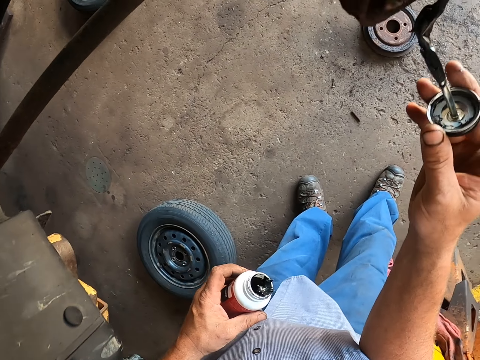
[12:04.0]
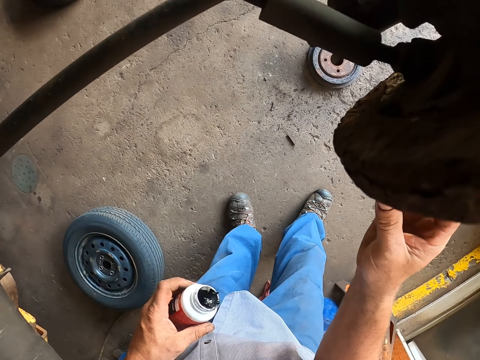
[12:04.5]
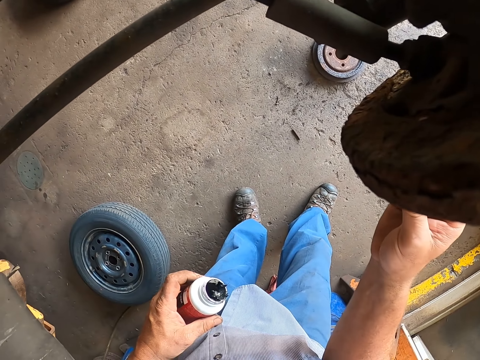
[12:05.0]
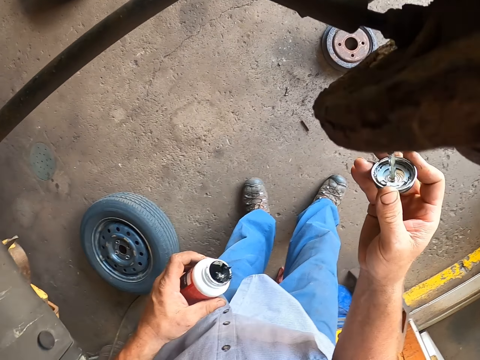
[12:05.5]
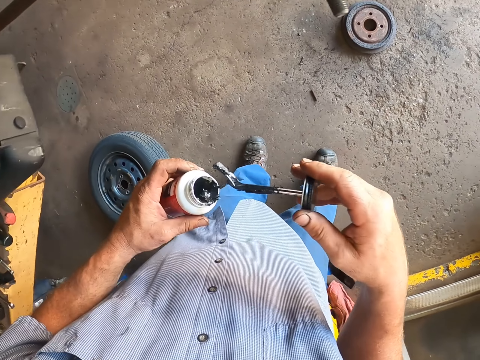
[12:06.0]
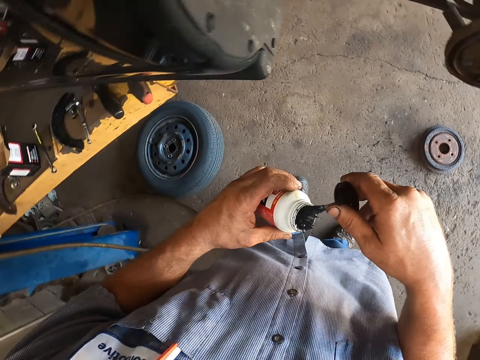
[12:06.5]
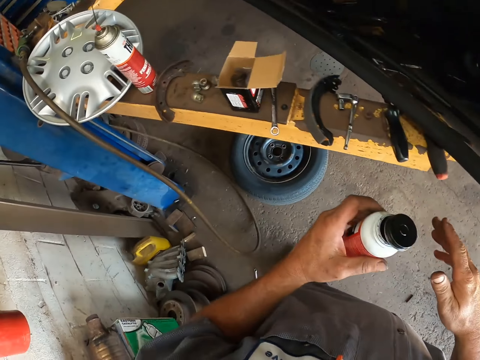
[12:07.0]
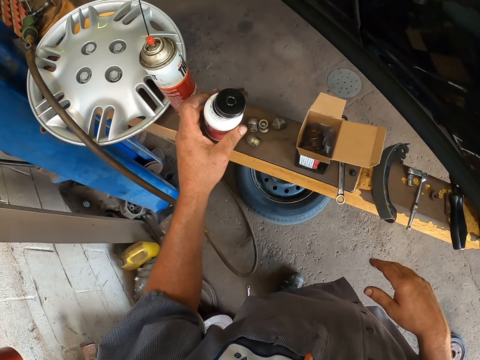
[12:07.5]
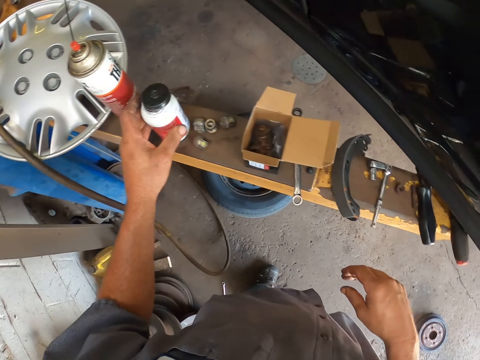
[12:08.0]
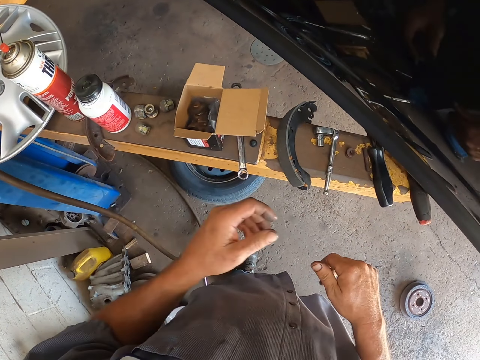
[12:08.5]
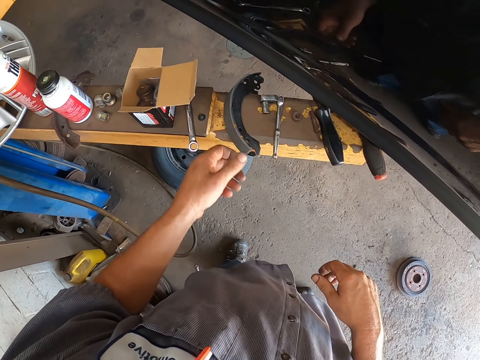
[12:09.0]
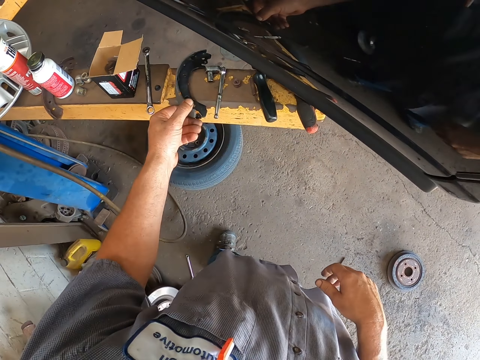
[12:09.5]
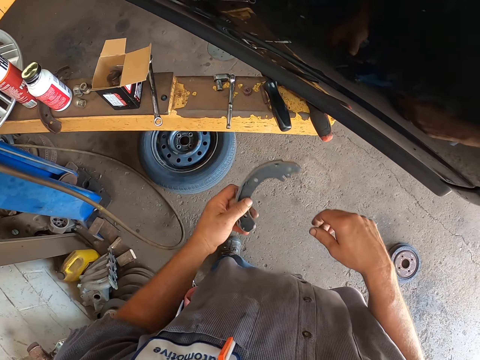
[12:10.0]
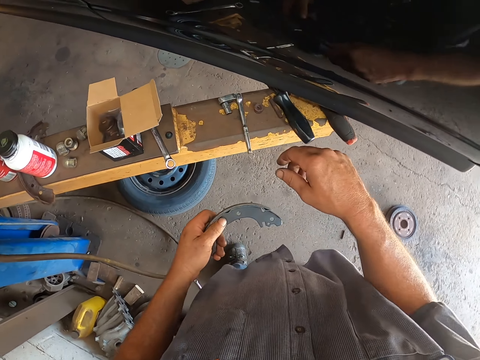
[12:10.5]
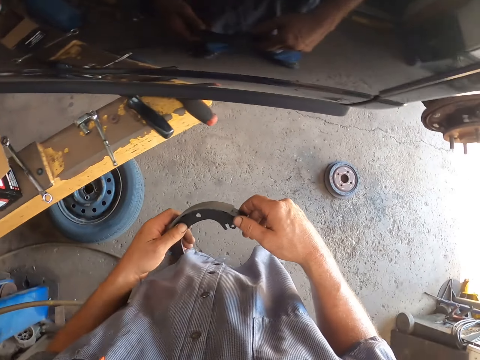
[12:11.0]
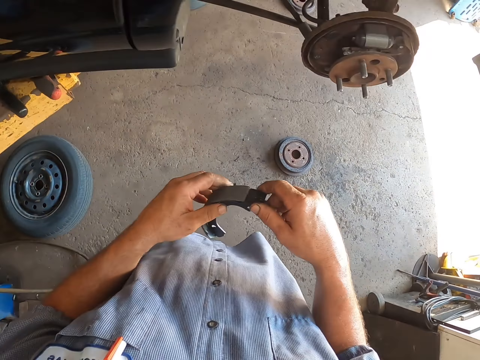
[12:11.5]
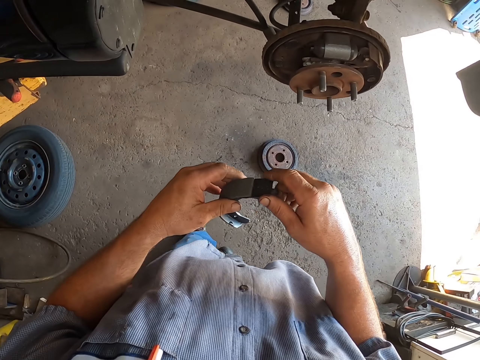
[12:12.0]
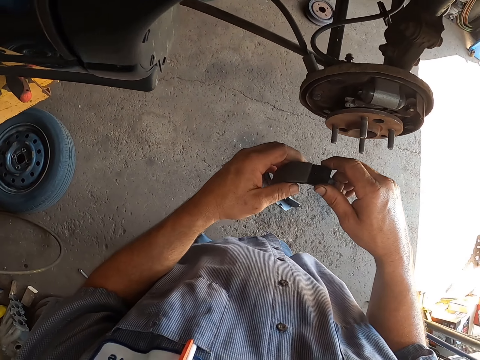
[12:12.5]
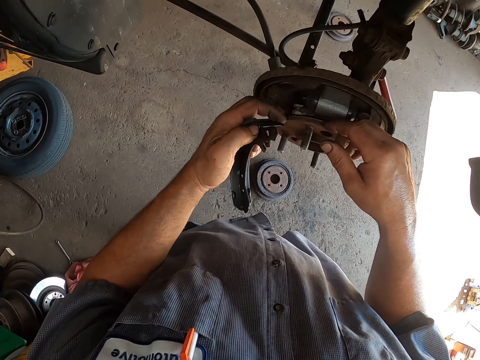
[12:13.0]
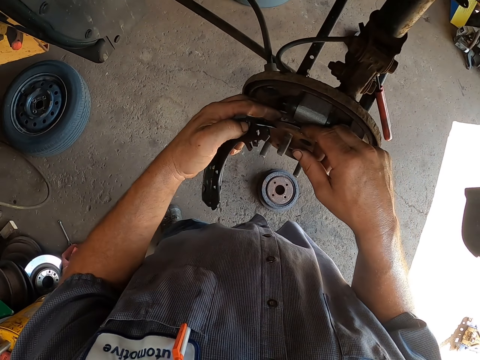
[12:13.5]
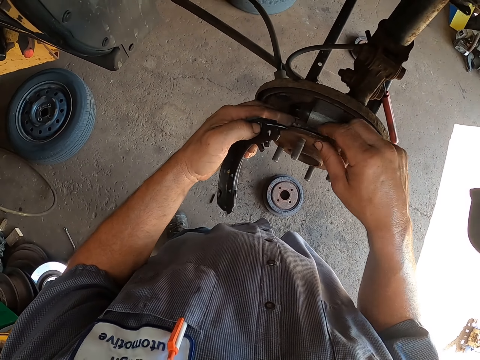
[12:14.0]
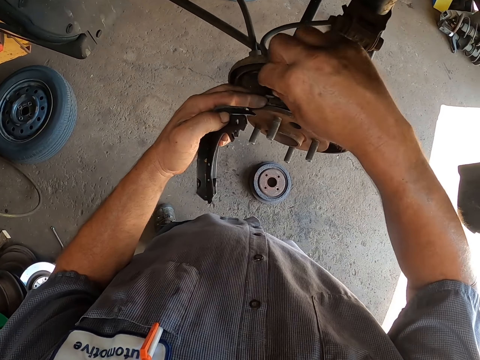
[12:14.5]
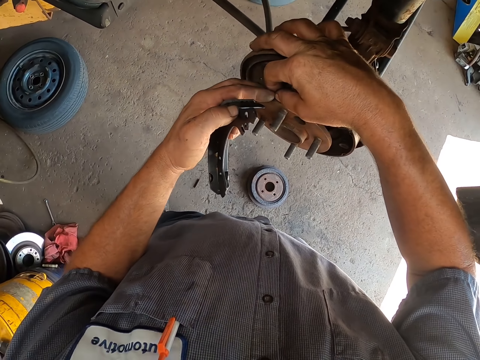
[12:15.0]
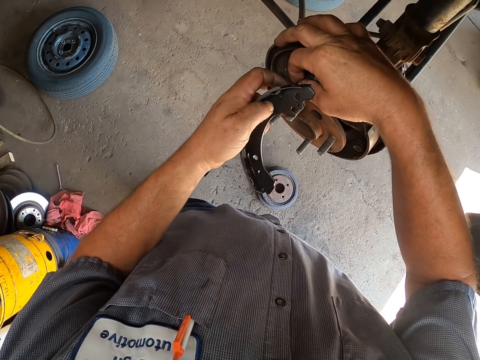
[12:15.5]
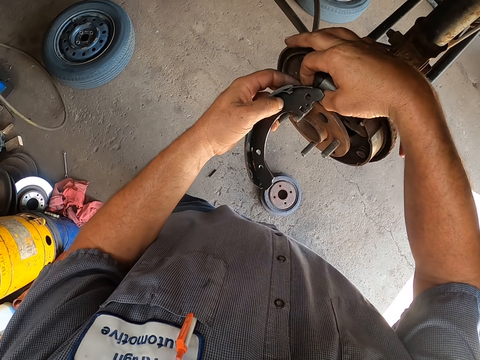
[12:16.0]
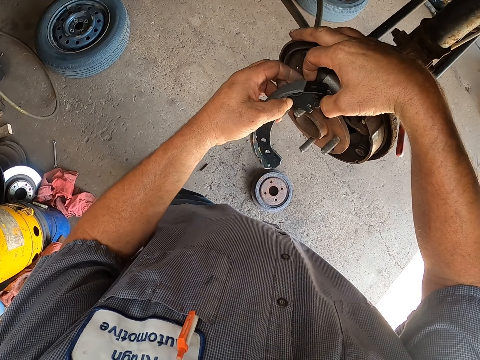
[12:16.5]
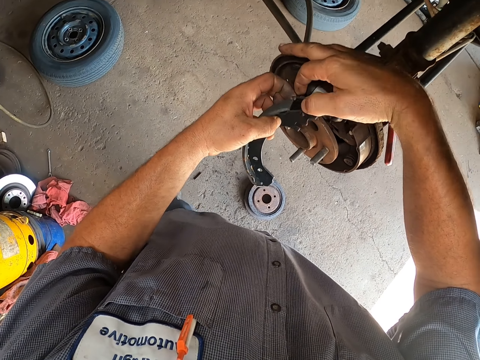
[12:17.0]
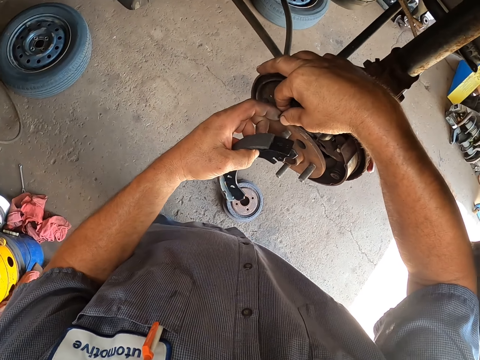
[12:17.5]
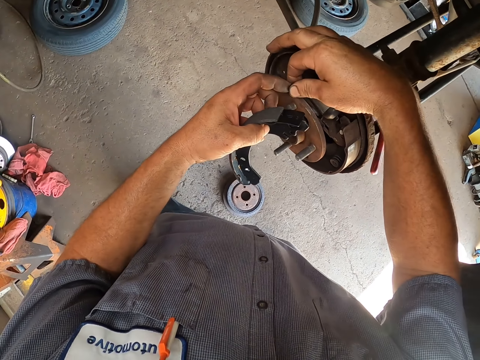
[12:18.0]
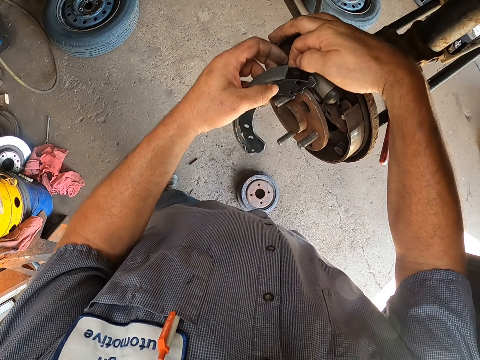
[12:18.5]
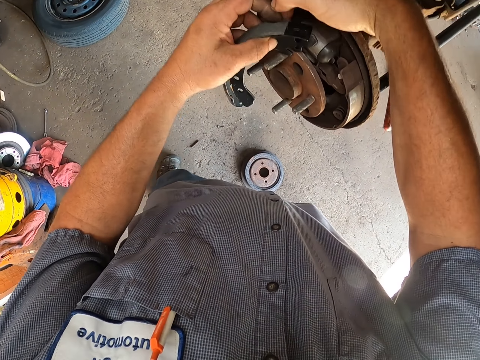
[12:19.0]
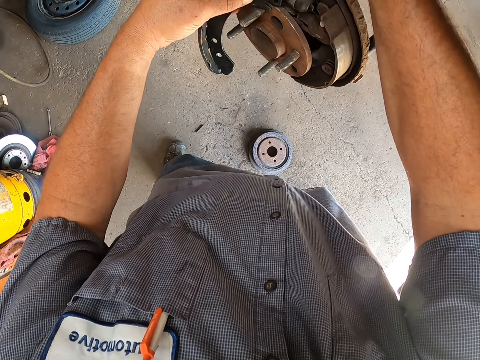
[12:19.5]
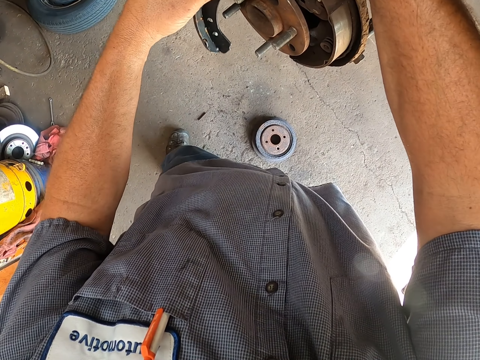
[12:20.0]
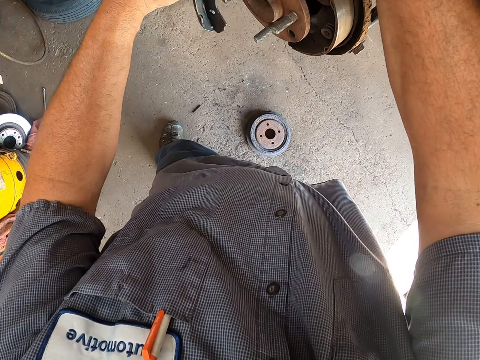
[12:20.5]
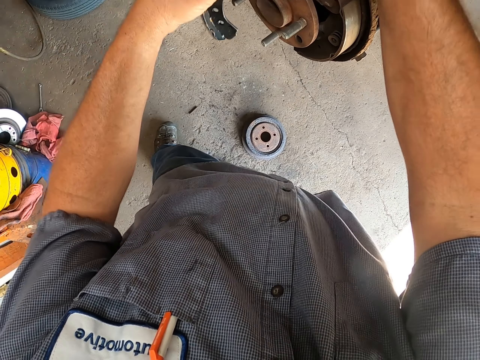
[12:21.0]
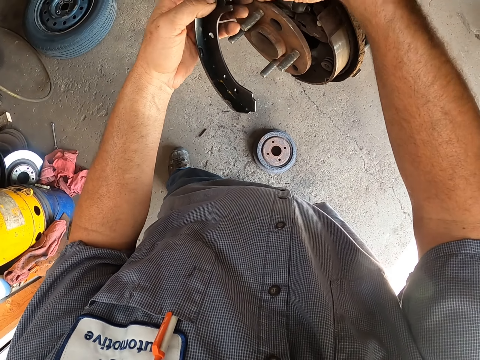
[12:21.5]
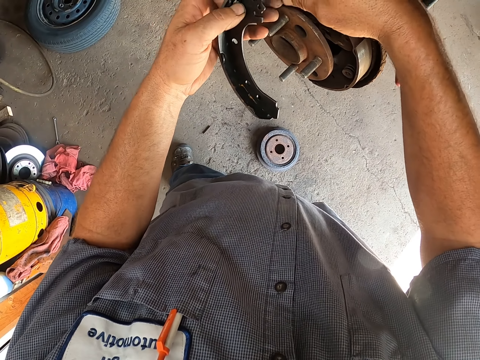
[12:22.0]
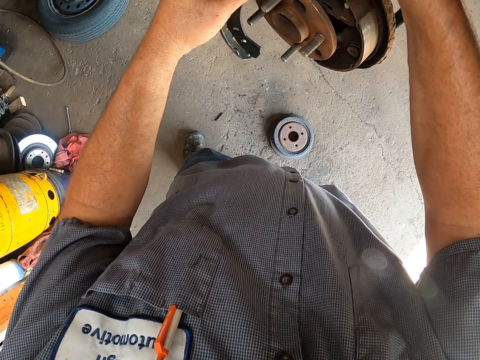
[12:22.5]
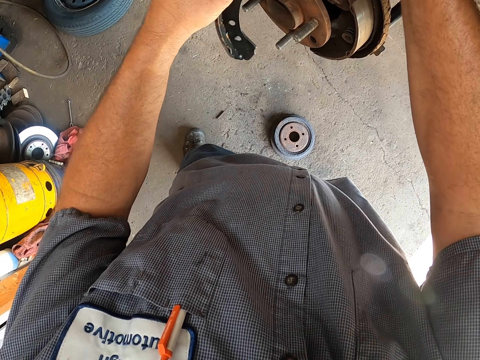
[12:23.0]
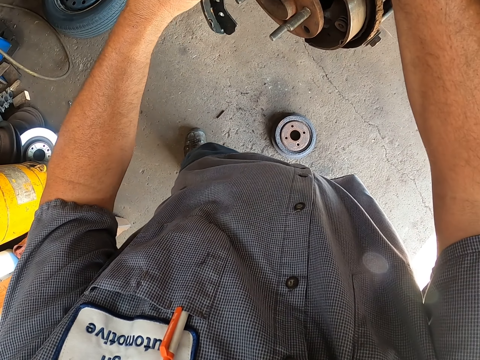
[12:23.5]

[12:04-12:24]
The camera wearer dips the brush in the can. They put the can on the metal surface, pick a wheel bearing from the metal surface, walk around, touch the hub of the car, and fix the wheel bearing to the hub of the car.

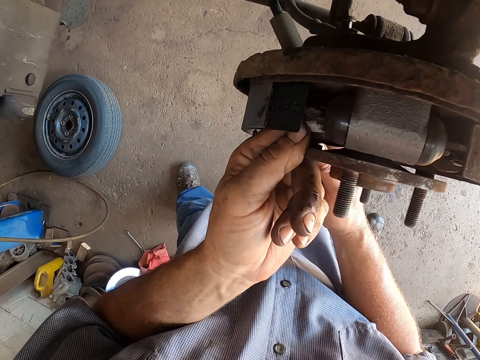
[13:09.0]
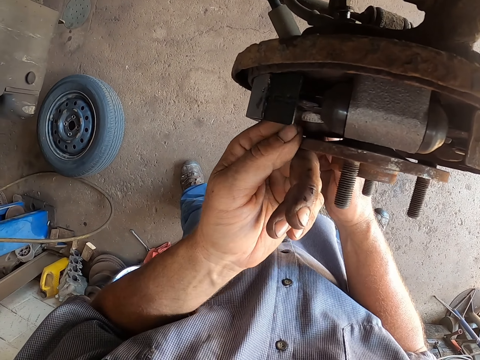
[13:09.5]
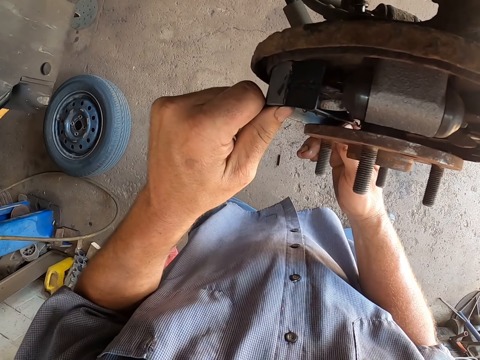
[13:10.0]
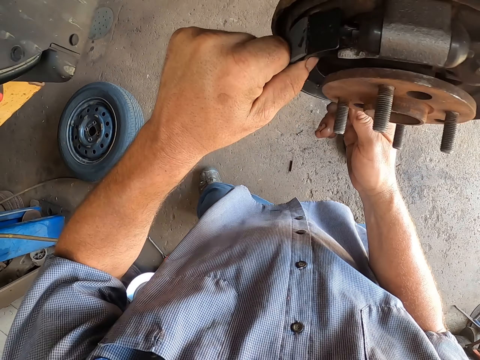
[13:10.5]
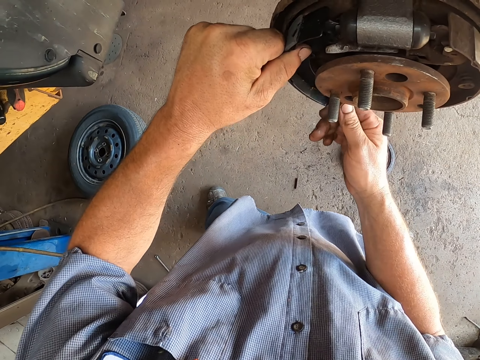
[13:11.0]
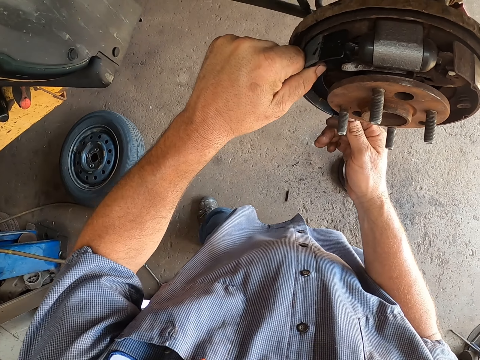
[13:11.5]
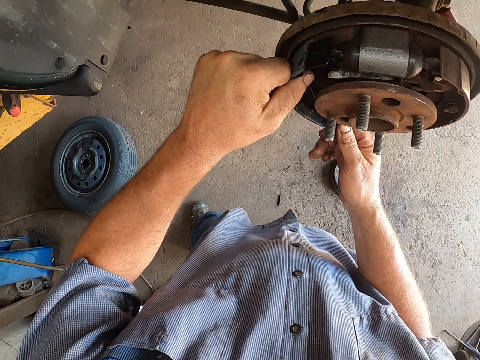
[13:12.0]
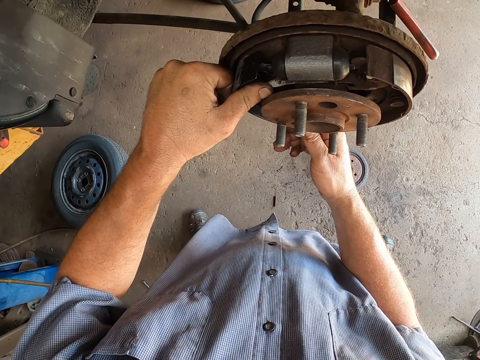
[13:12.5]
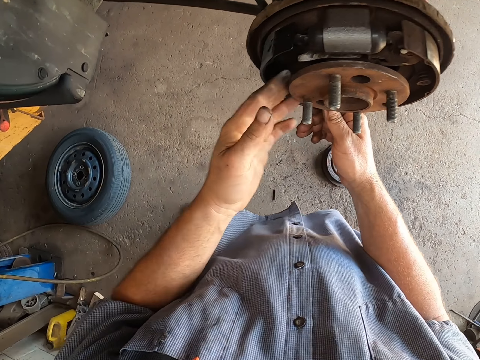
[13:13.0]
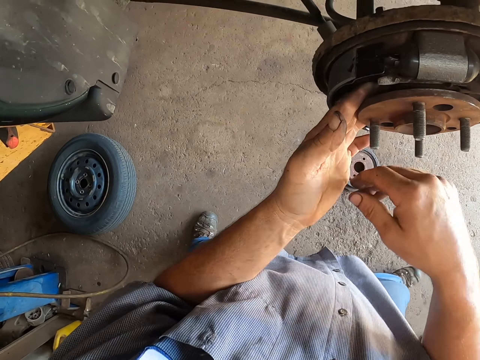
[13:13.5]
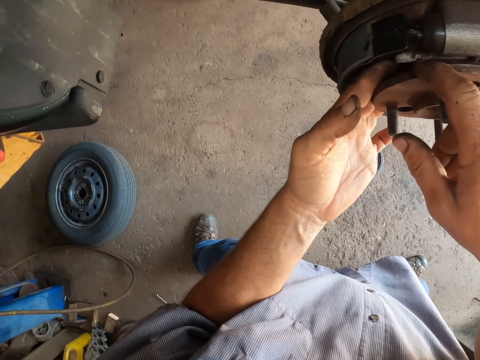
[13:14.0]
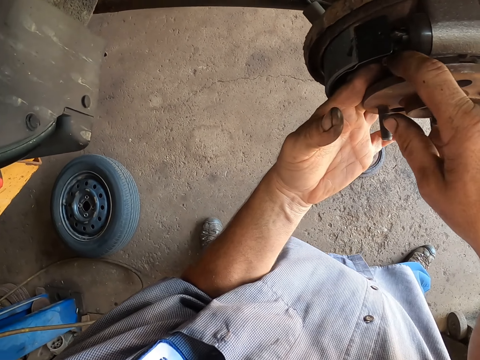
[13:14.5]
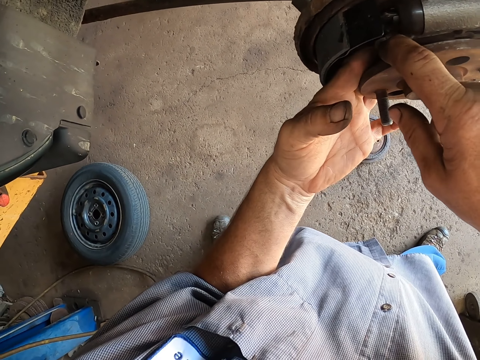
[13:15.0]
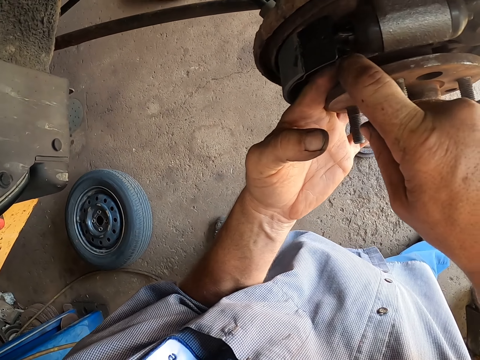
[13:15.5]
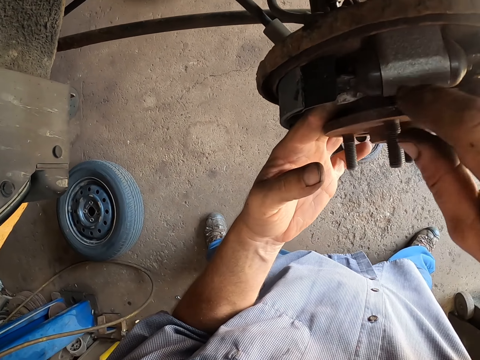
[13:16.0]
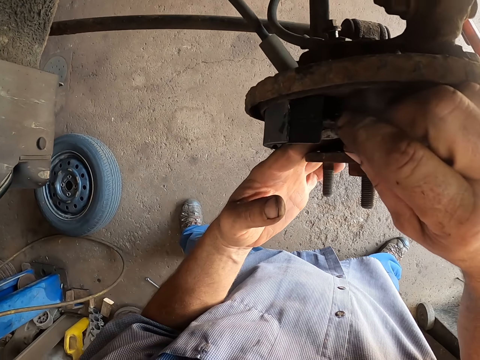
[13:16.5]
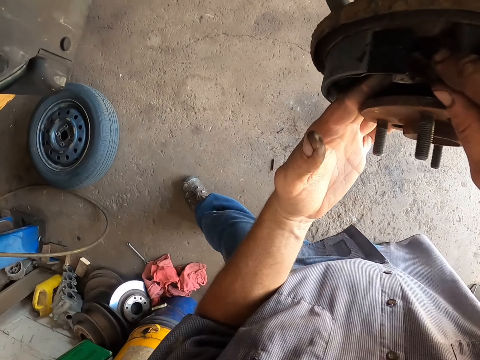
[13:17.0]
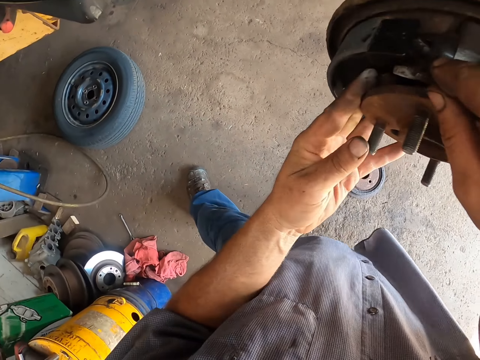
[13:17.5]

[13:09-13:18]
The camera wearer shakes the wheel bearing.
